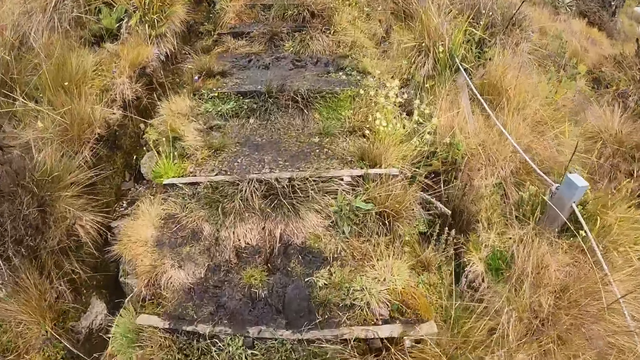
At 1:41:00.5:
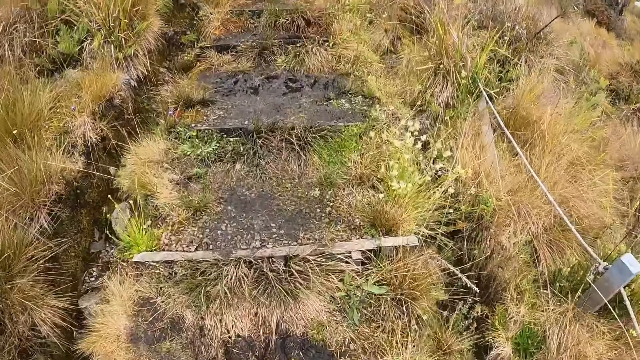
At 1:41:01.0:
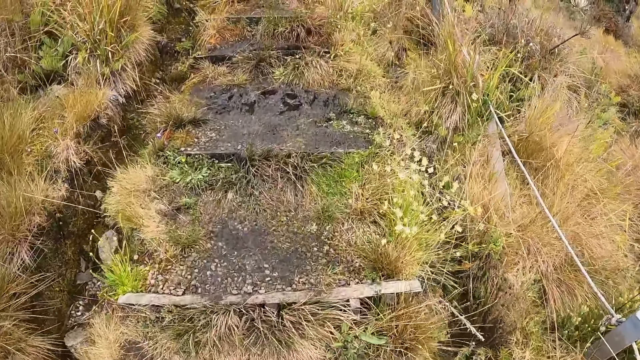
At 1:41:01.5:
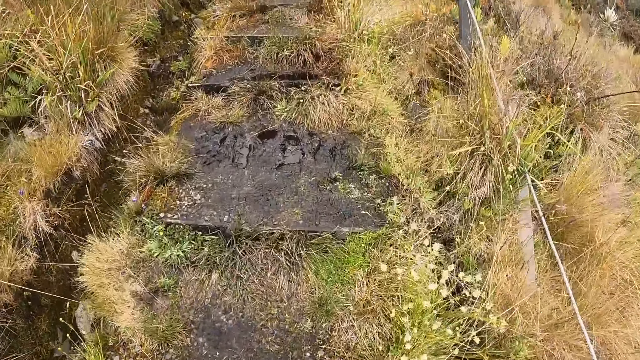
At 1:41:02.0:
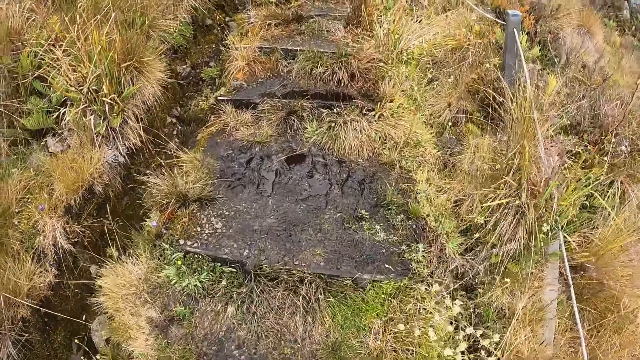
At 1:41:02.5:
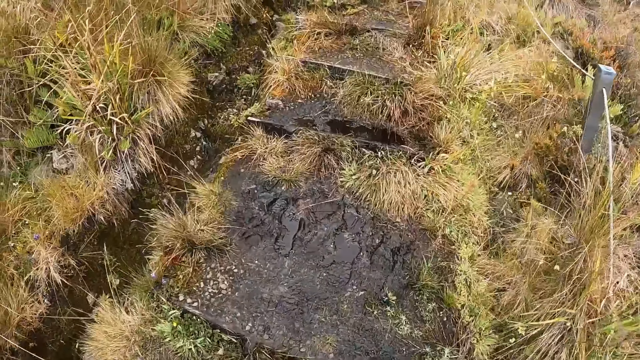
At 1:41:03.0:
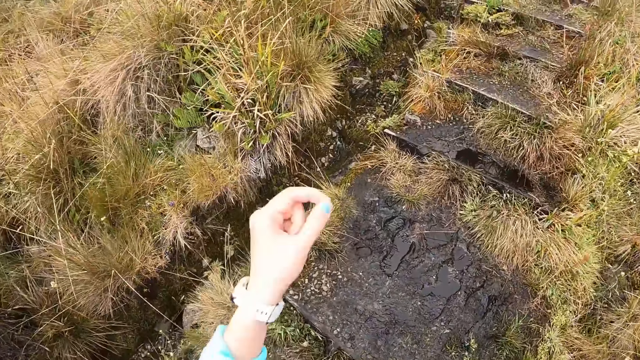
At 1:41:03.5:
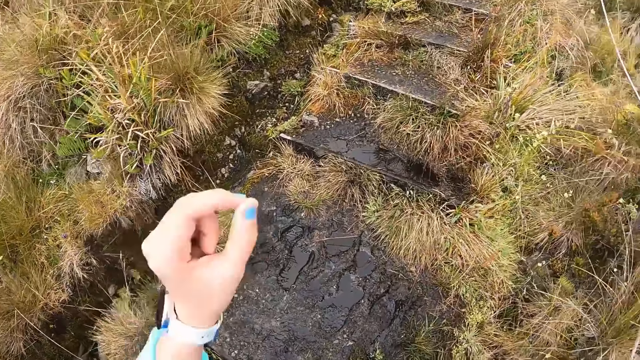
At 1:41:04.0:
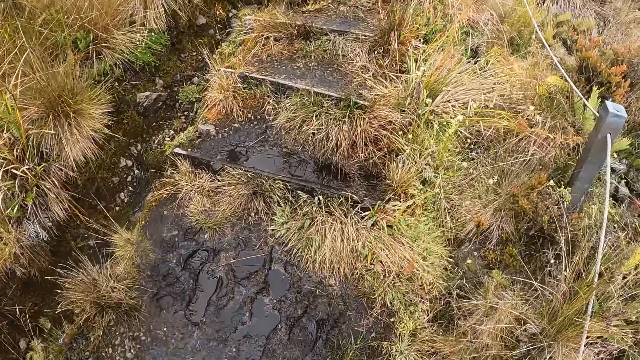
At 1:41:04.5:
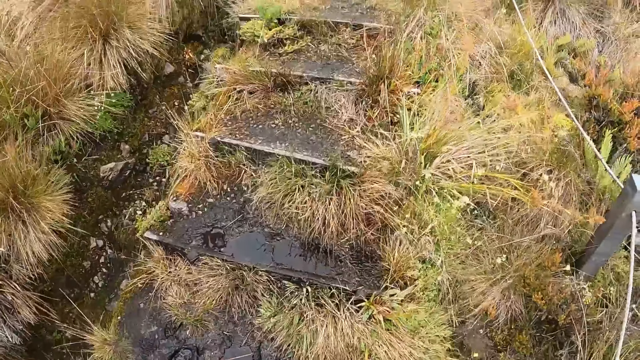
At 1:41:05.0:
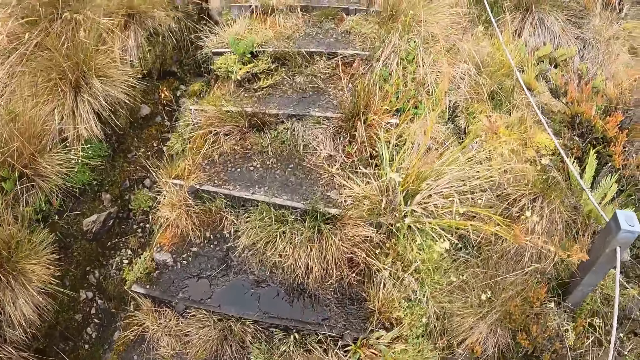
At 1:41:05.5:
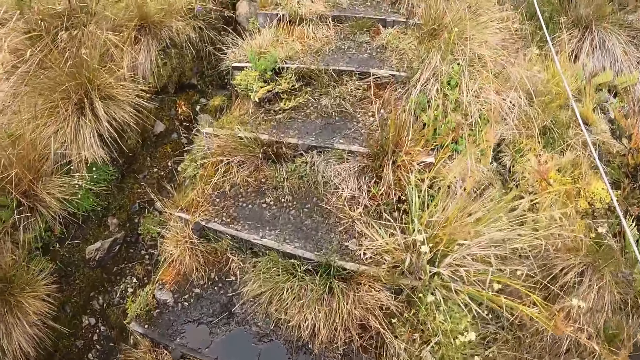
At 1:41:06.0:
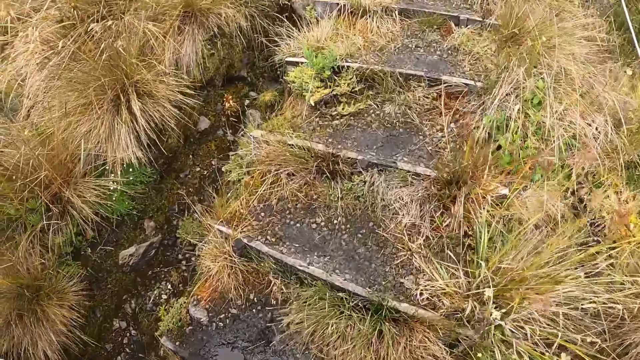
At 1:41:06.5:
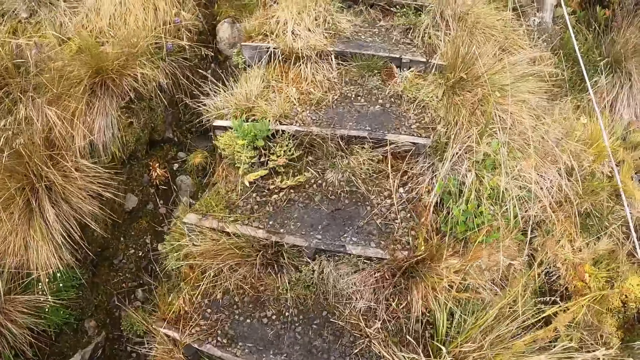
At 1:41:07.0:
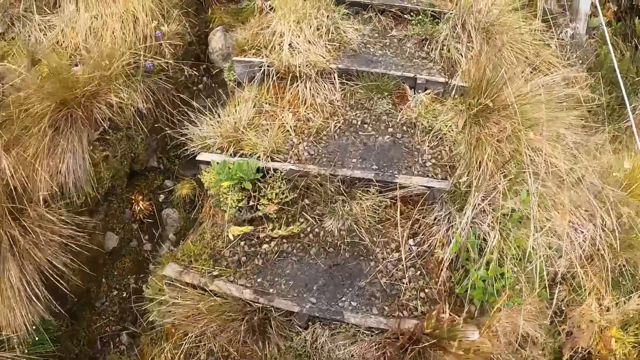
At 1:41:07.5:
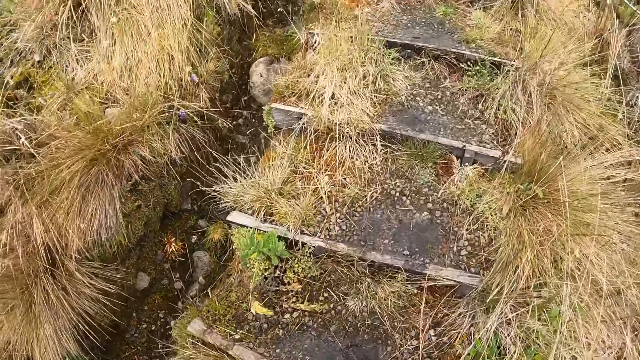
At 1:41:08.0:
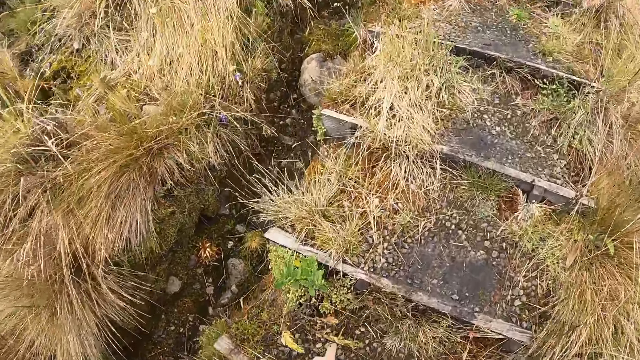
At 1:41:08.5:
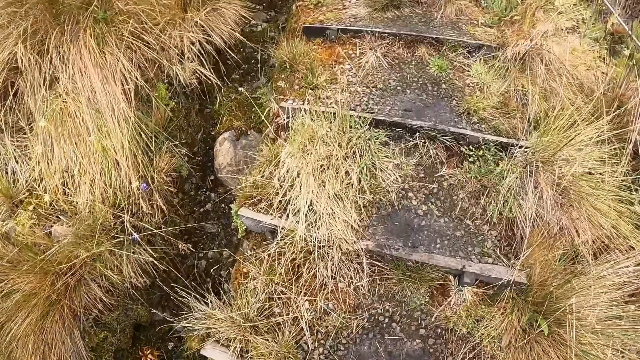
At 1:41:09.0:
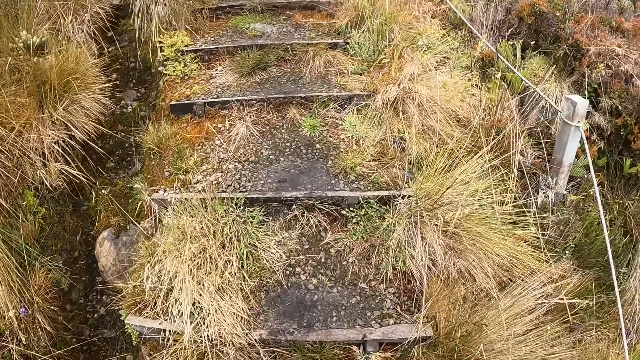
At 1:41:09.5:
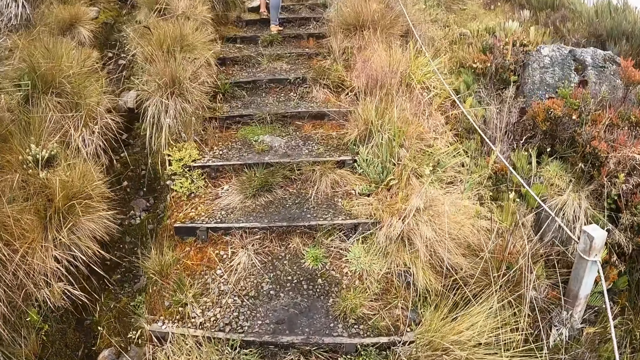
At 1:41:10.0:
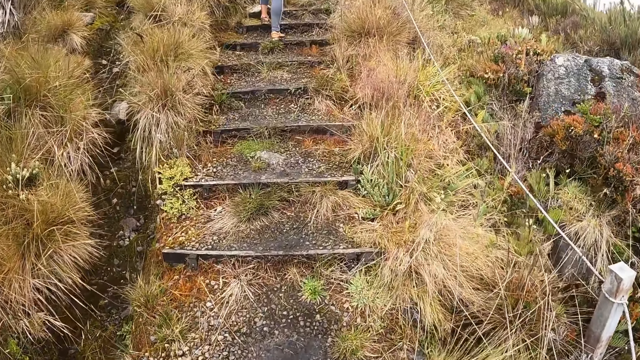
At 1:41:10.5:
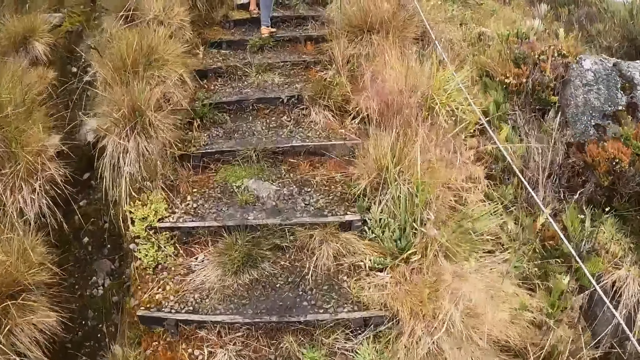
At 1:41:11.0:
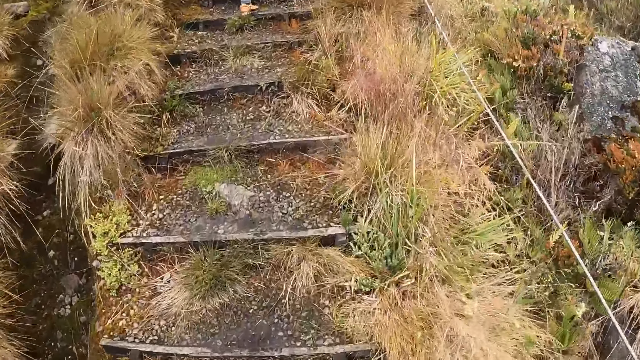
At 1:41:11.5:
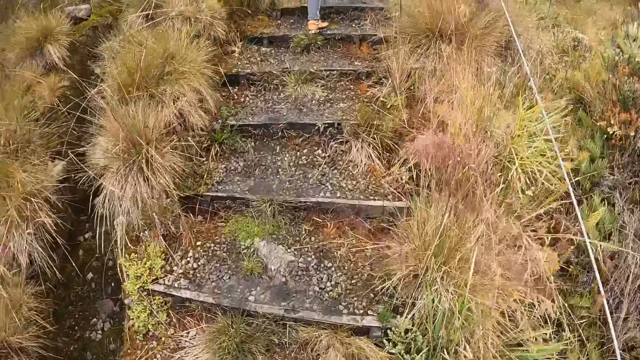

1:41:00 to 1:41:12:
The camera wearer shakes her left hand. She does something. She walks.

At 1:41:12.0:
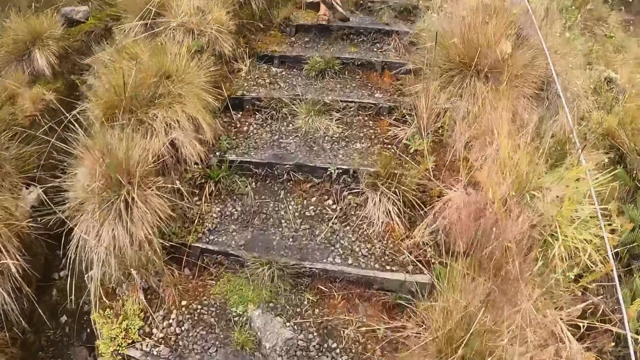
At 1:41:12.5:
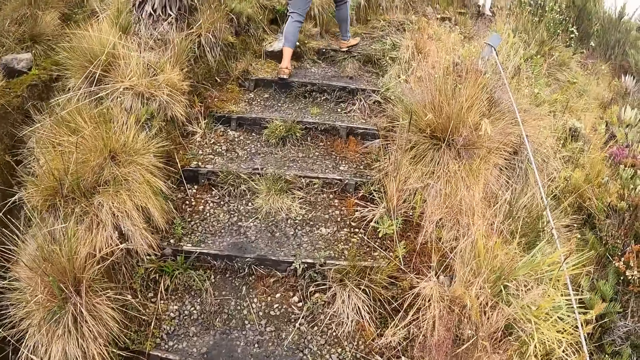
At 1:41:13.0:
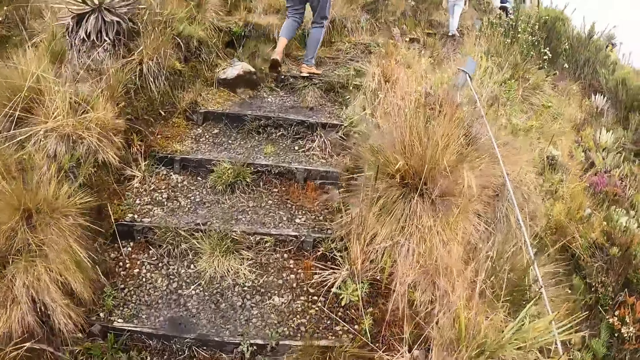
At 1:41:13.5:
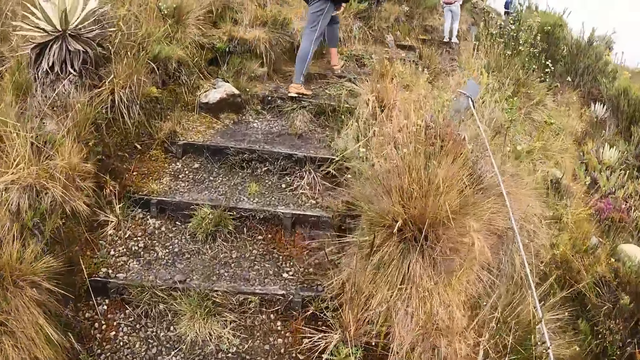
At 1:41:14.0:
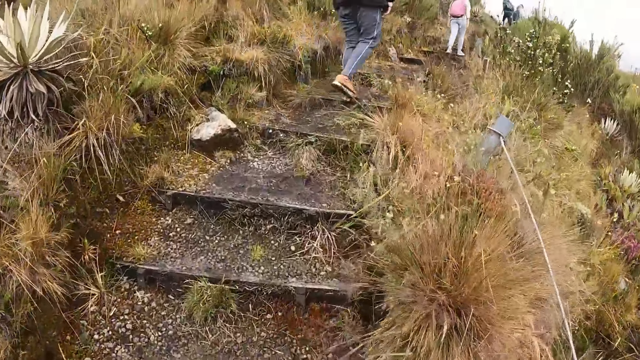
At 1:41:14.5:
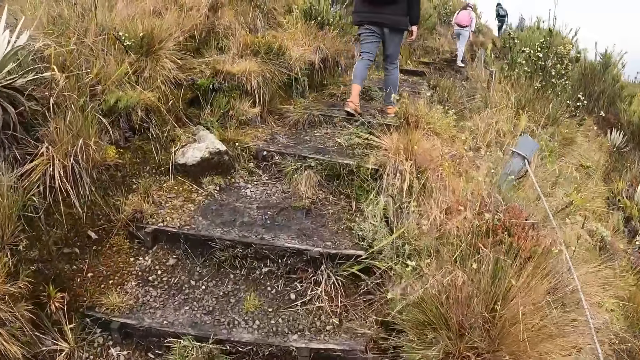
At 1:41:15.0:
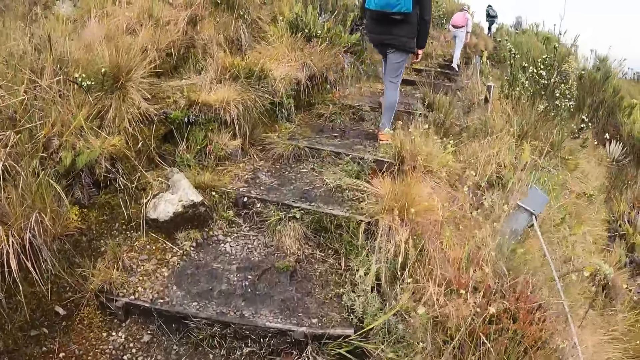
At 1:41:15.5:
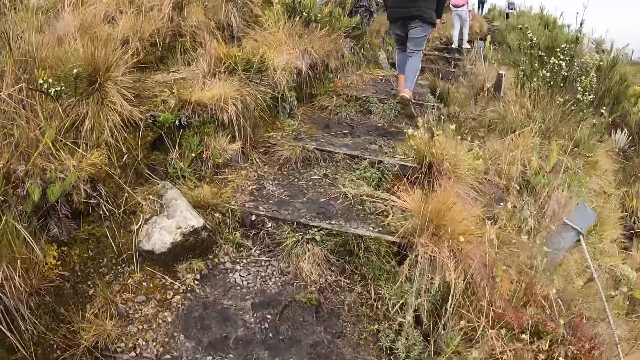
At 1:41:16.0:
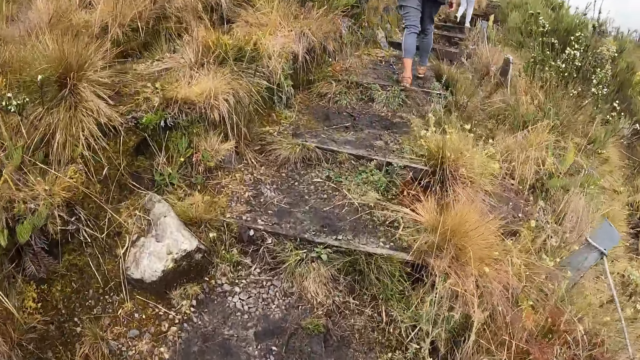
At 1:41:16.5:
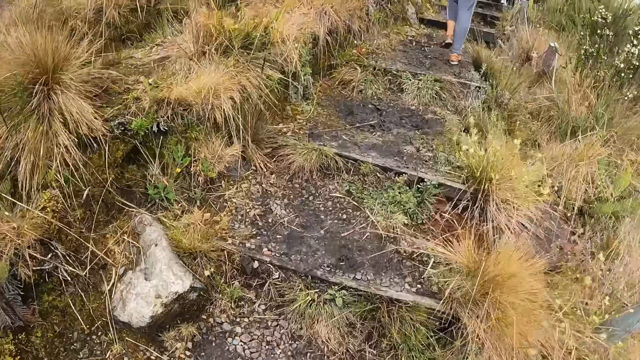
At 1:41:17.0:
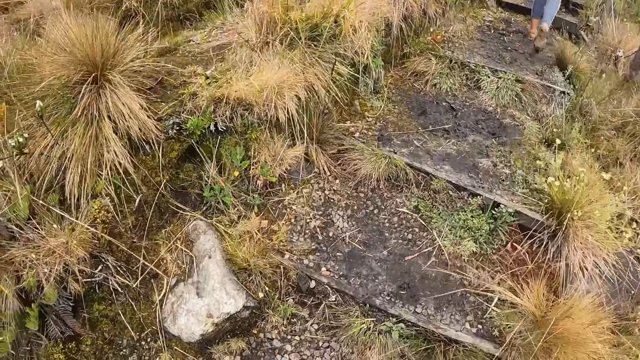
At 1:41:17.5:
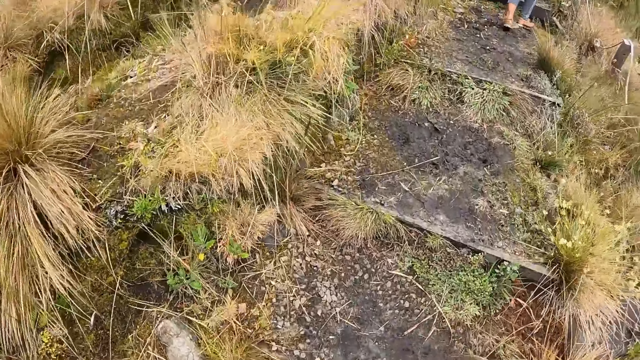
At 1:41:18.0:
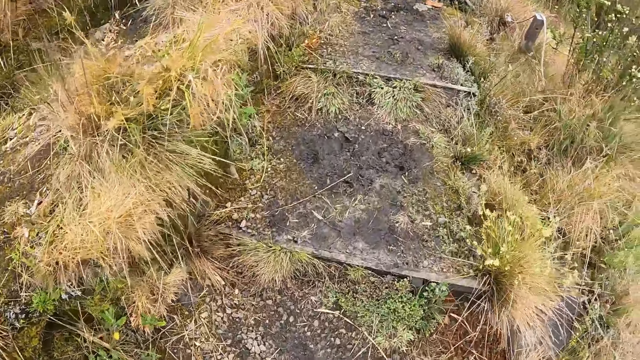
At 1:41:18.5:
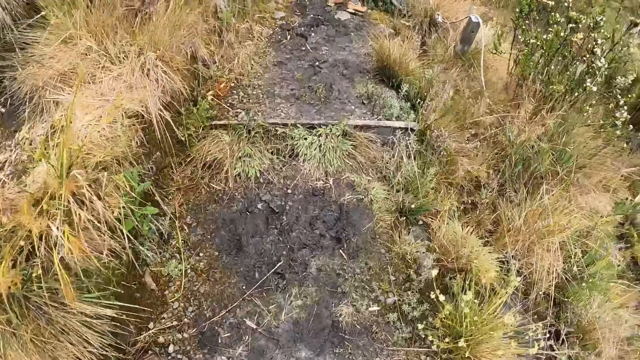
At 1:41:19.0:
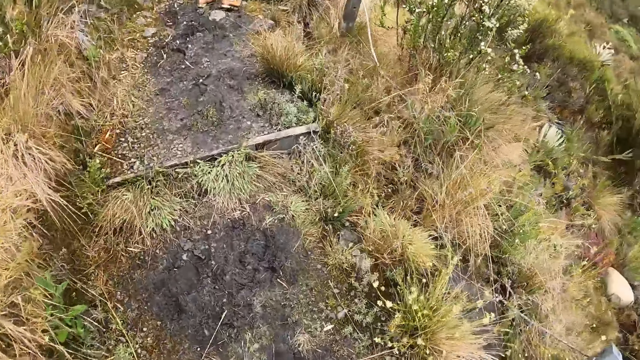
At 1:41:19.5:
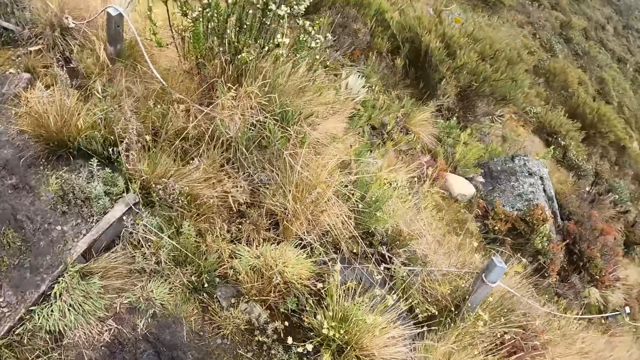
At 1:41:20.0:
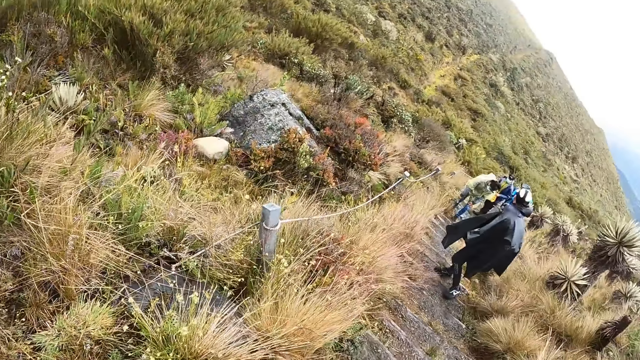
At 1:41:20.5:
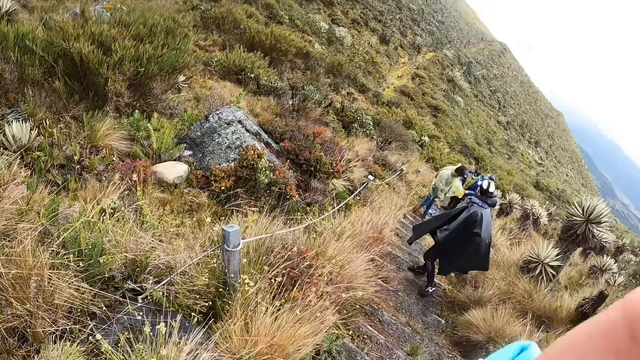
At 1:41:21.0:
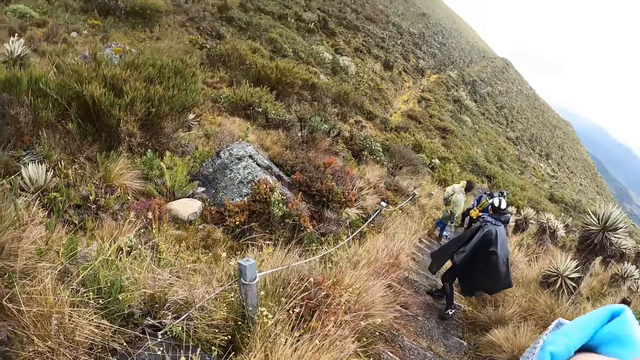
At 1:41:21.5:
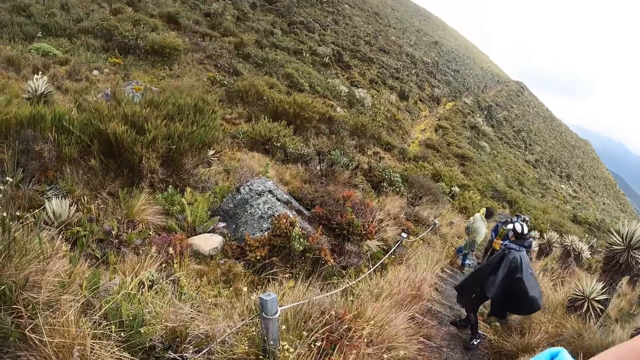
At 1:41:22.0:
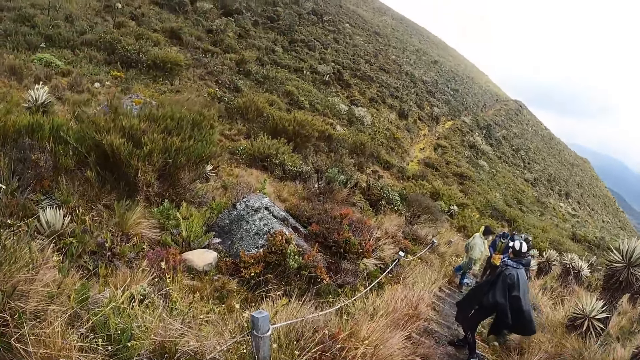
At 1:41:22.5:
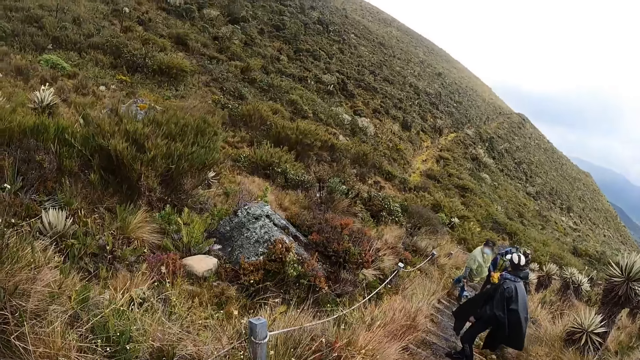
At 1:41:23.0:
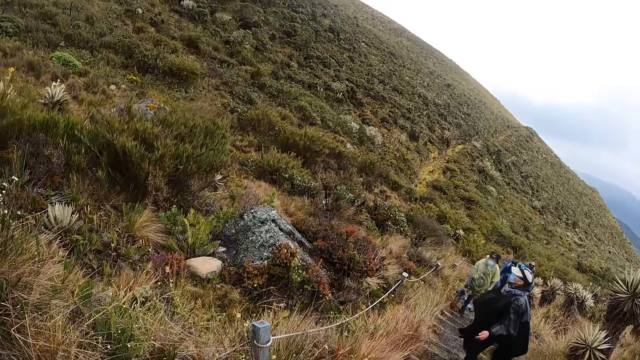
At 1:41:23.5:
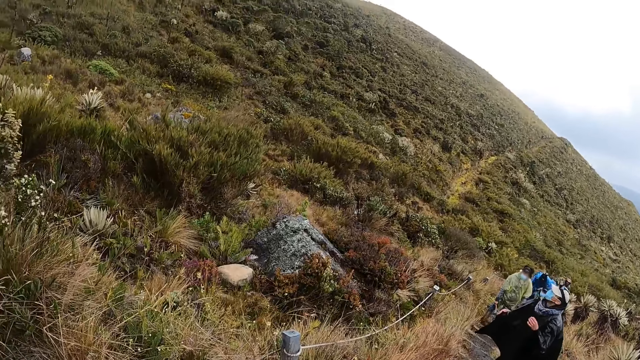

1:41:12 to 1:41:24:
The camera wearer looks around.
